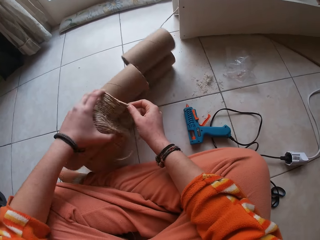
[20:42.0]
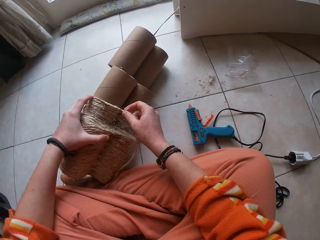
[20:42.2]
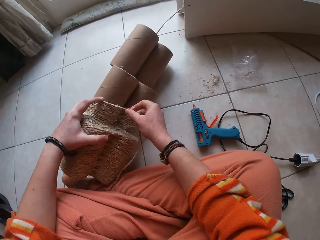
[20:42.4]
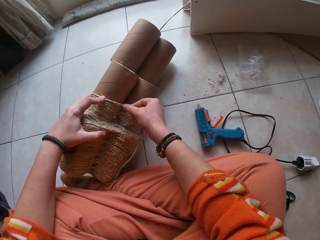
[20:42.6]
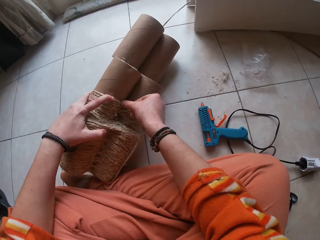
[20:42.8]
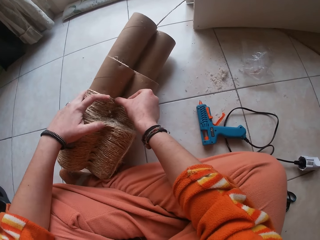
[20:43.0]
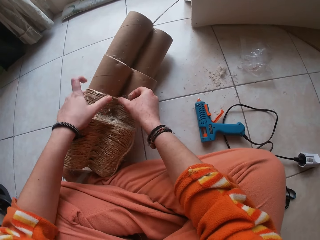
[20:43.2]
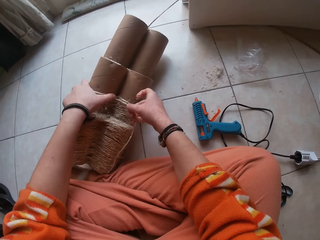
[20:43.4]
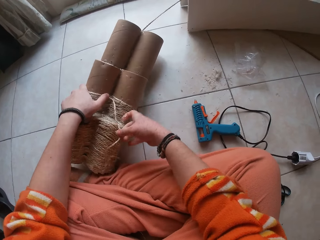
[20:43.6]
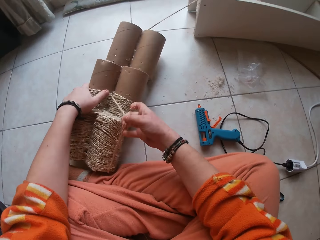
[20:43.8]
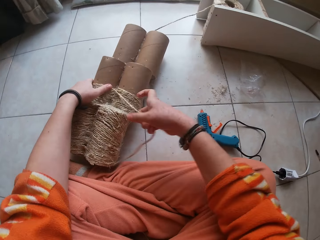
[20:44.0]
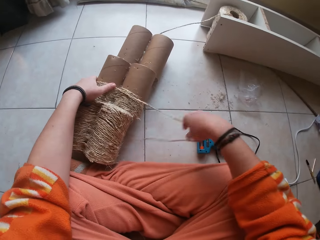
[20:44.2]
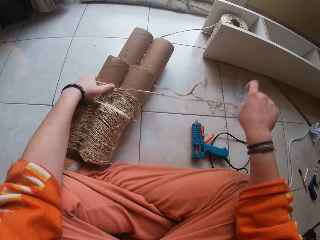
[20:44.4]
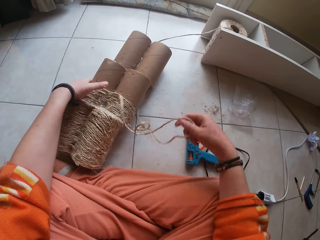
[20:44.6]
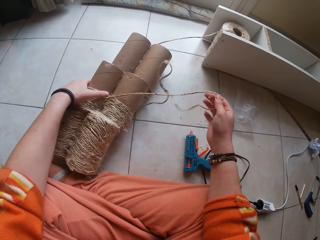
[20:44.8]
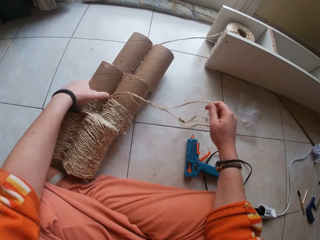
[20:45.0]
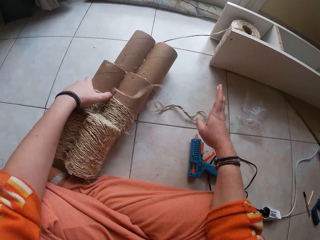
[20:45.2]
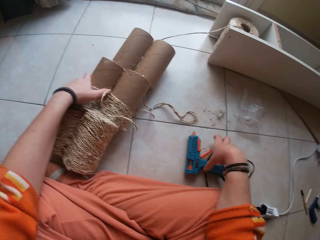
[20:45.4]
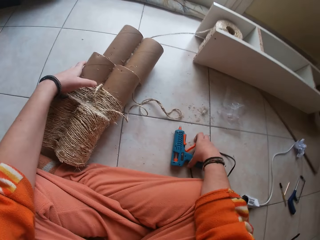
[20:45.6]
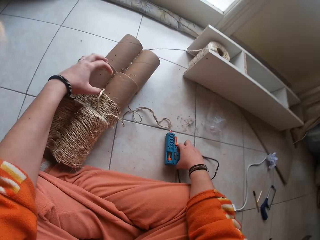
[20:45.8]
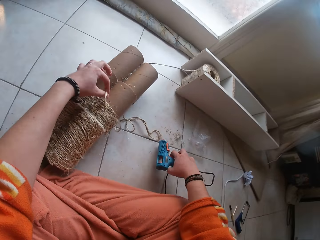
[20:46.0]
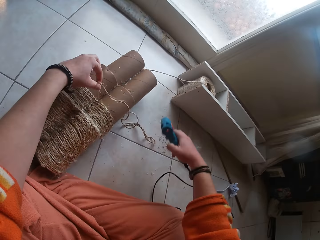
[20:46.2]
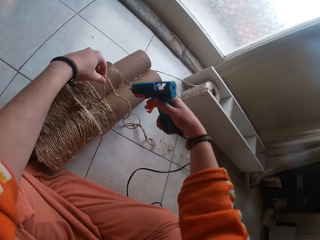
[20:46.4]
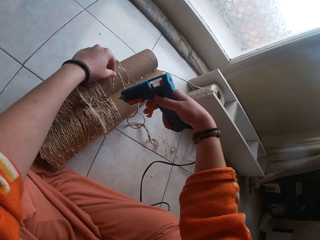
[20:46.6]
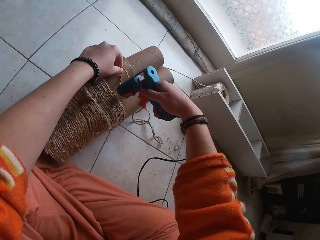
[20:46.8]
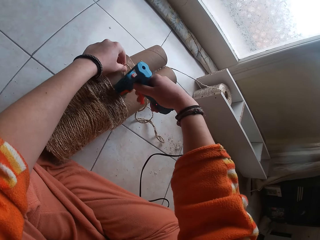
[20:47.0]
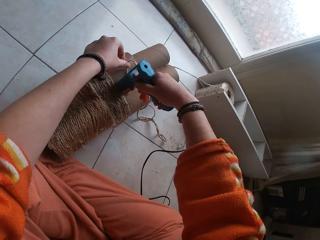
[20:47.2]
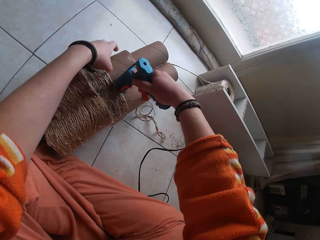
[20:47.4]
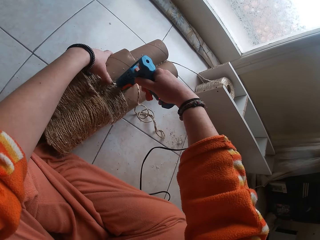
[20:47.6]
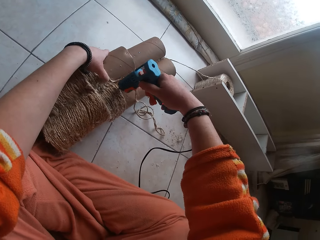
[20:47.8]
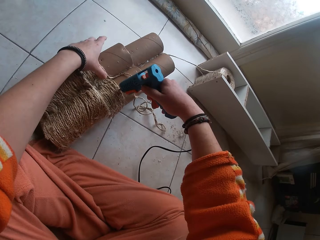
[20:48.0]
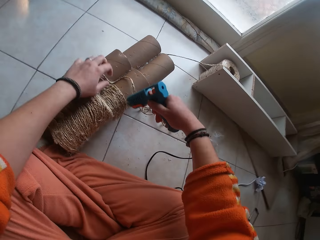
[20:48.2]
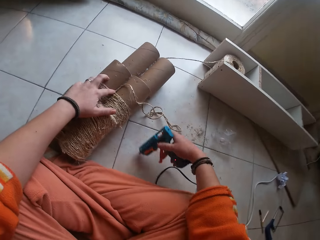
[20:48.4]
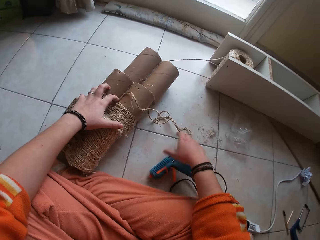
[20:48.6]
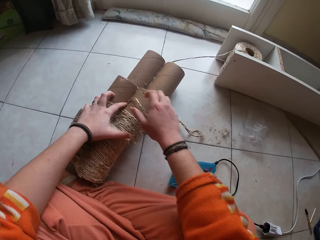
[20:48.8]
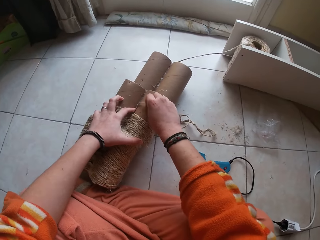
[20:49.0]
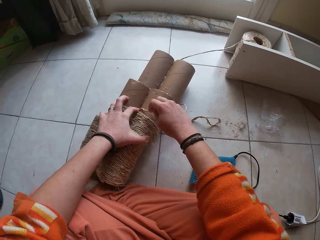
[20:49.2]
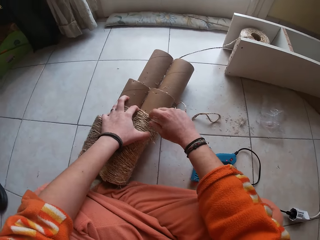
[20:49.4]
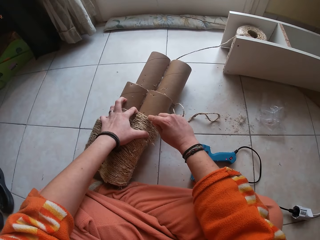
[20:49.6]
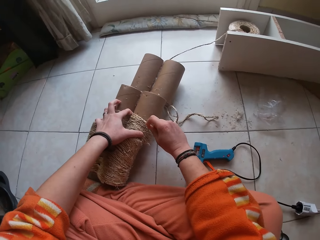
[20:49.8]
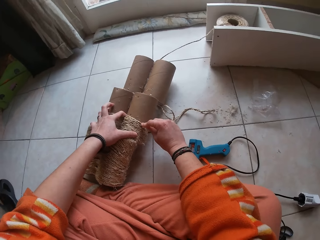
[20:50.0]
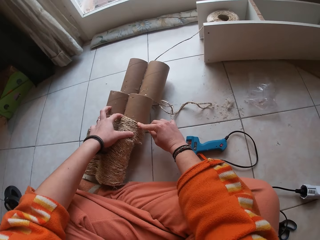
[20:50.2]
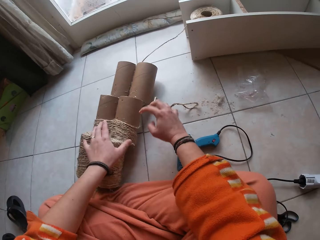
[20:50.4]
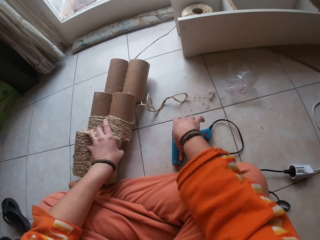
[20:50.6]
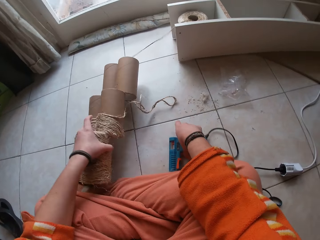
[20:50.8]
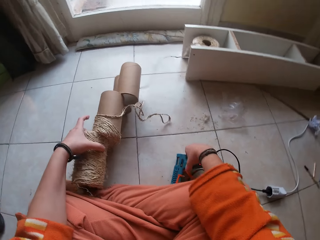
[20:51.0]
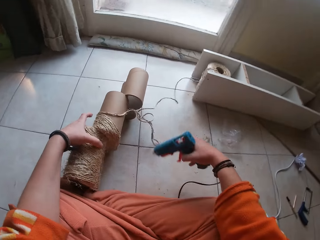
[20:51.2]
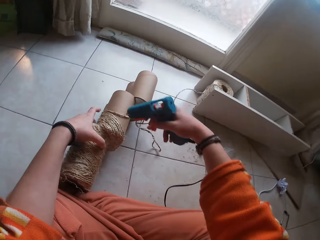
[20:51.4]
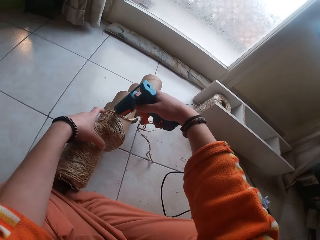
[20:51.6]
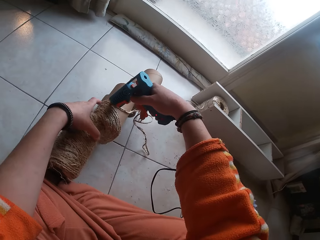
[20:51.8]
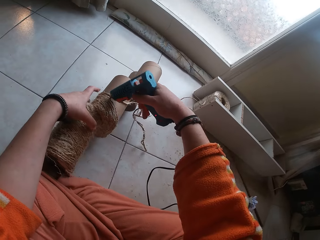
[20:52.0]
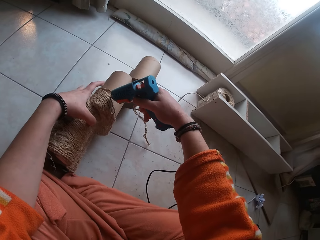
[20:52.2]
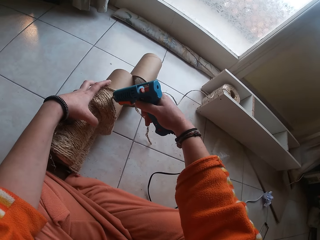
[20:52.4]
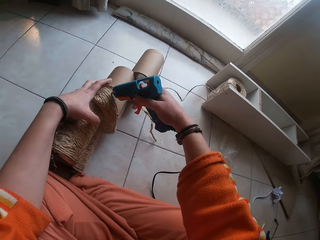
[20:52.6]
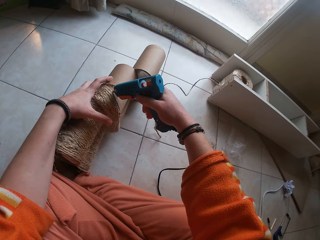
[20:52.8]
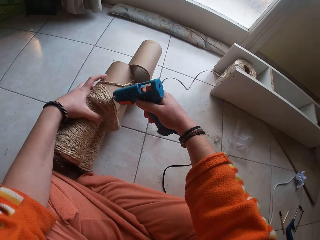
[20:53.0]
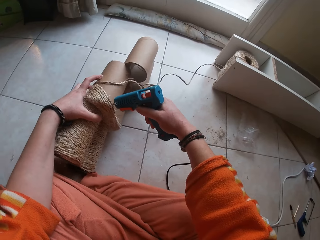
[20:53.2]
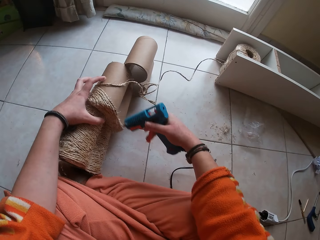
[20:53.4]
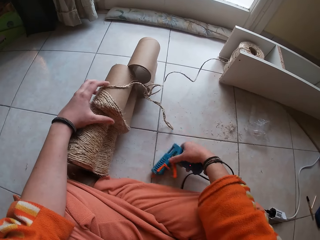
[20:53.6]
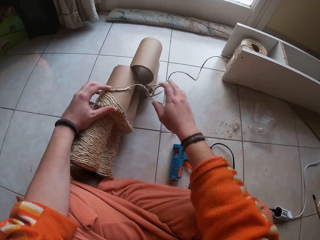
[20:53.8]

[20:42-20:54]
The camera wearer sticks the rope with the left hand on the rolls. She stretches the right hand. She picks up the glue gun from the floor with her right hand. She applies glue on the craft with the glue gun in her right hand. She drops the glue gun on the floor with her right hand. She gums the rope on the craft with both hands. She picks up the glue gun from the floor with her right hand. She applies glue on the craft with the glue gun in her right hand.

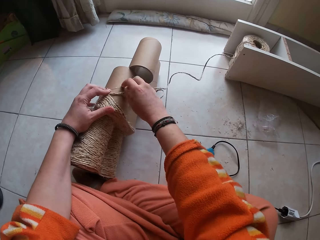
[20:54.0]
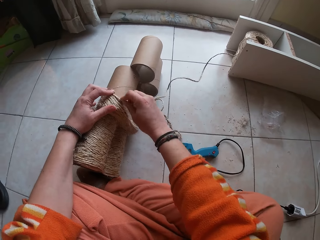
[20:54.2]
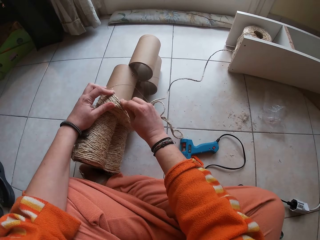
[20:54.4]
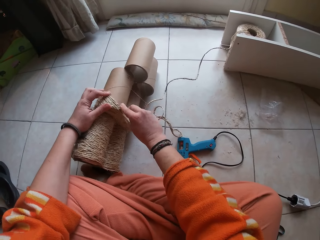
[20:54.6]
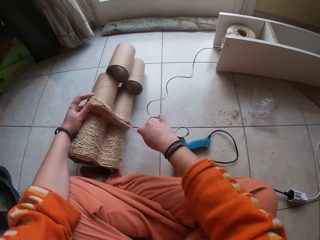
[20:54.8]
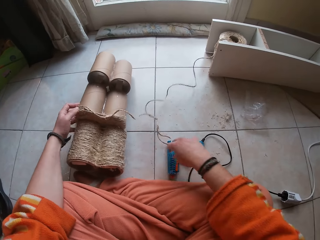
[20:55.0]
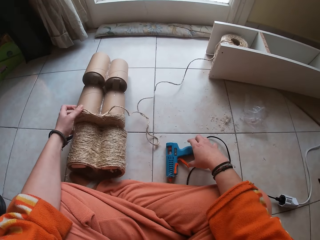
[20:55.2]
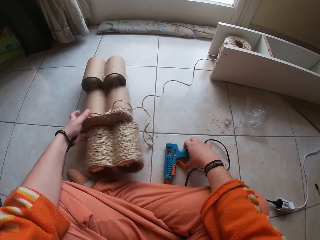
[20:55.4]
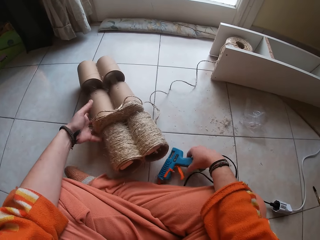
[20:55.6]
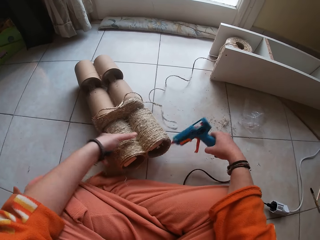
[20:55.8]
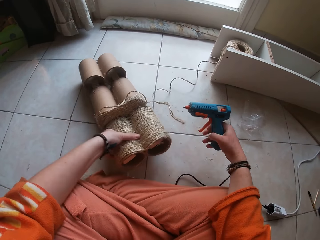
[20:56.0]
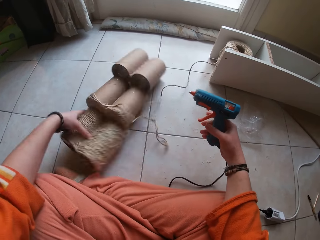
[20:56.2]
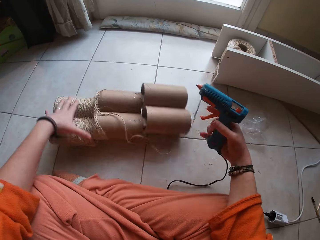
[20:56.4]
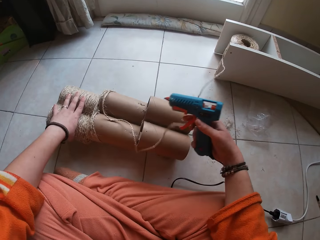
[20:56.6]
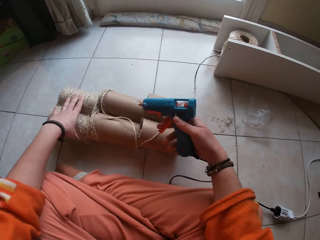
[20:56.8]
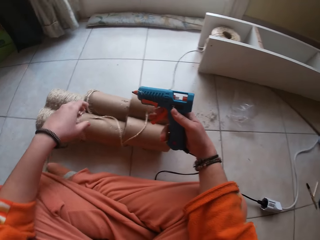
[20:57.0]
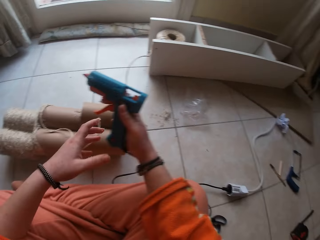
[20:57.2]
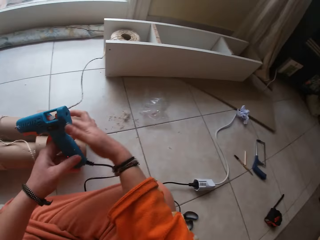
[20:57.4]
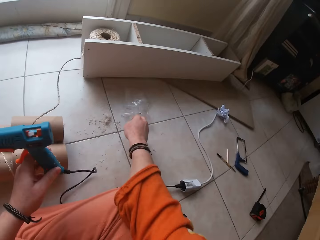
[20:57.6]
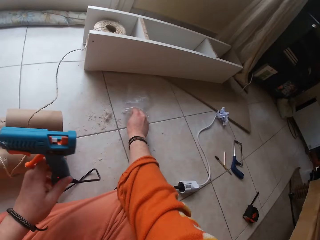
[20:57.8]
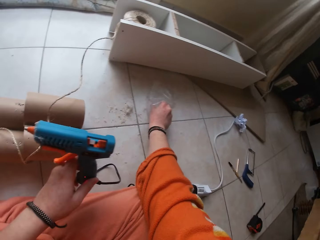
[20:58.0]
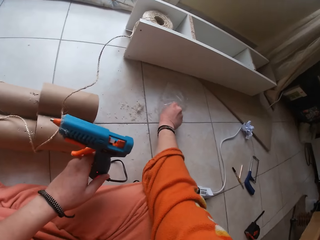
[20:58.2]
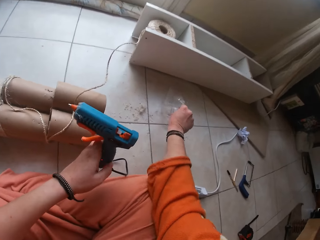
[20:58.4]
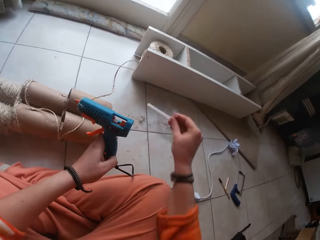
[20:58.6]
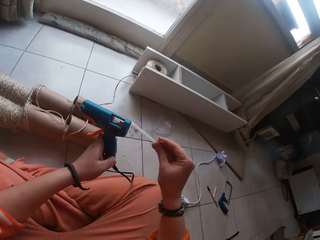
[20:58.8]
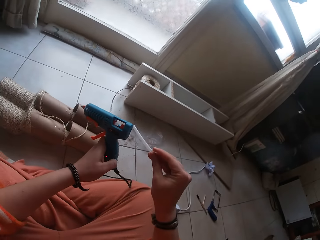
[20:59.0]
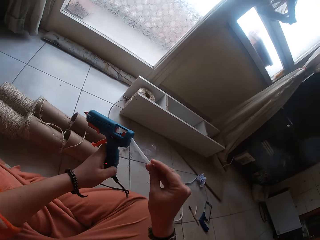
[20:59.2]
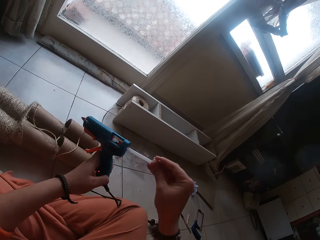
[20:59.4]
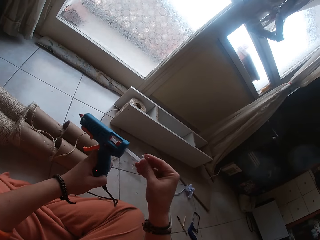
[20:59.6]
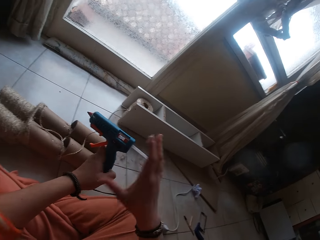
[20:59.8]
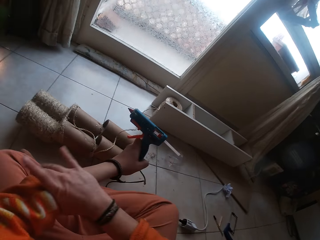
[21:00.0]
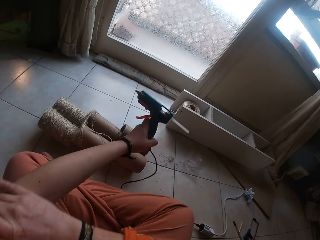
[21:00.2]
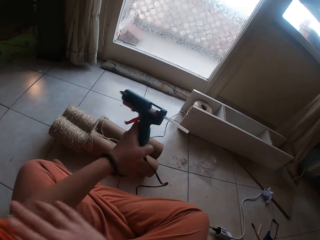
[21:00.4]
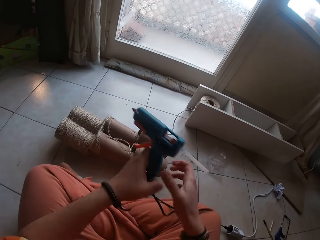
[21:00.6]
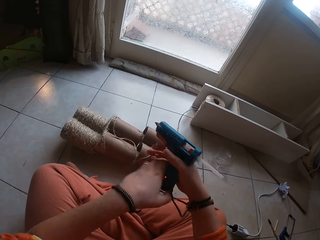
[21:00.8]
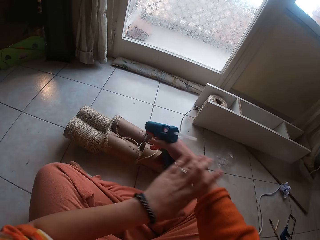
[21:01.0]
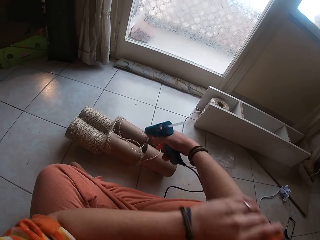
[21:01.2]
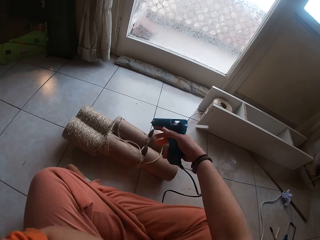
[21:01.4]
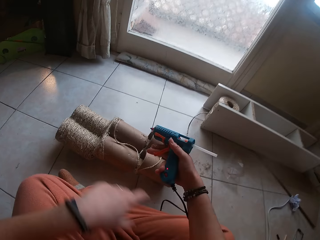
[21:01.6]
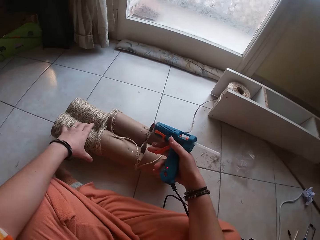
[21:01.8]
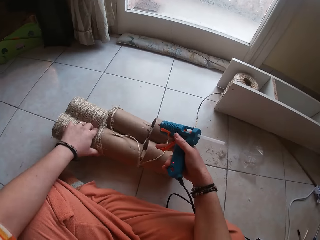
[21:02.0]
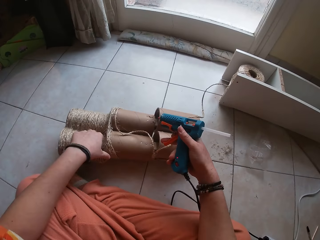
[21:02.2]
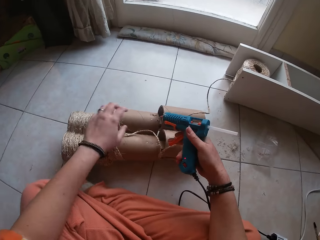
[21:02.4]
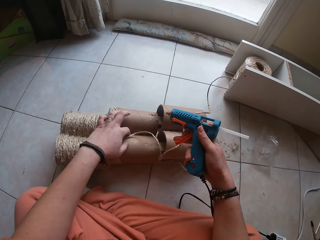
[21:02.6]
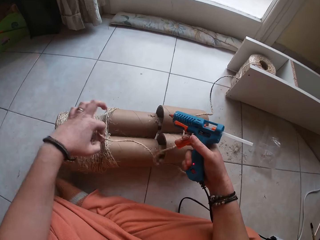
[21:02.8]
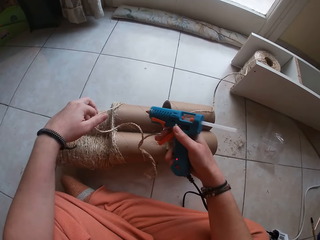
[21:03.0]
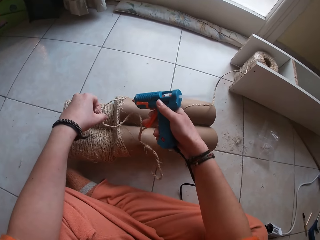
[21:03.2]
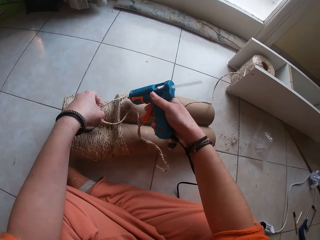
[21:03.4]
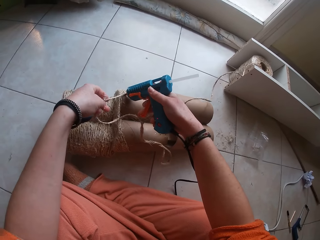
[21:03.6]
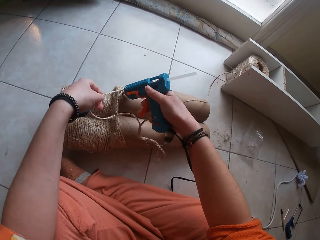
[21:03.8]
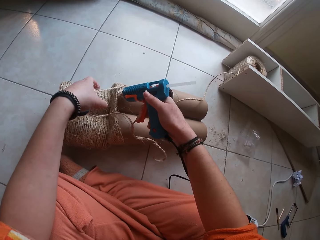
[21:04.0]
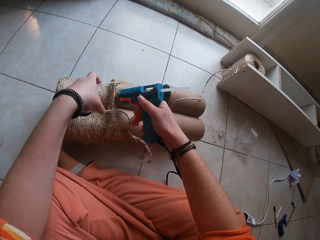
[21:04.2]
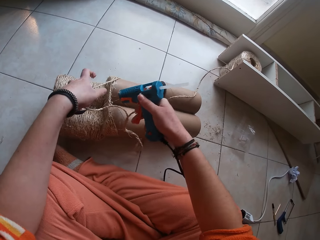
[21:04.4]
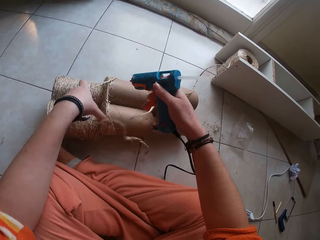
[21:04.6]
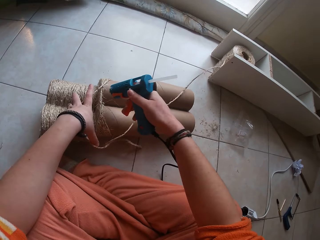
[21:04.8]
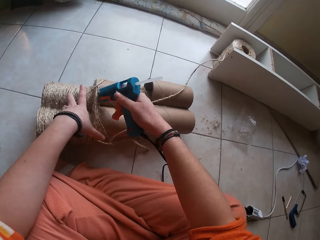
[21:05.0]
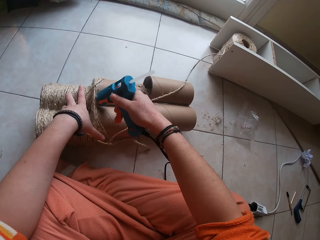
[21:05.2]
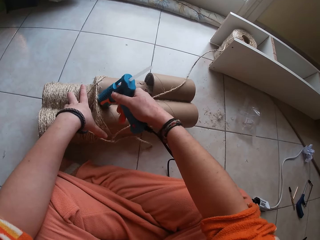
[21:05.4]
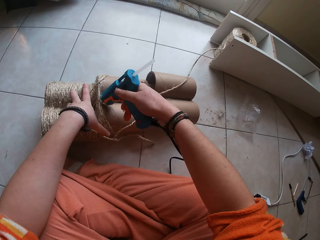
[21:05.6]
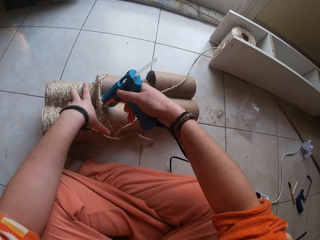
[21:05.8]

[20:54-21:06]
The camera wearer drops the glue gun on the floor with her right hand. She gums the rope on the craft with both hands. She picks up the glue gun from the floor with her right hand. She adjusts the craft on the floor with her left hand. She passes the glue gun to her left hand with her right hand. She takes a candle gum from the nylon pack with her right hand. She inserts the candle gum in the glue gun with her right hand. She adjusts her left sleeve with her right hand. She passes the glue gun to her right hand with her left hand. She adjusts her right sleeve with her left hand. She grabs the craft from the floor with her left hand. She applies glue on the craft with the glue gun in her right hand.
